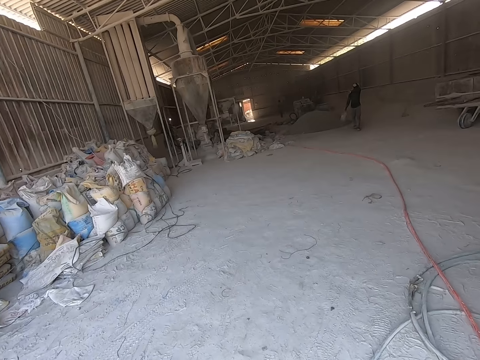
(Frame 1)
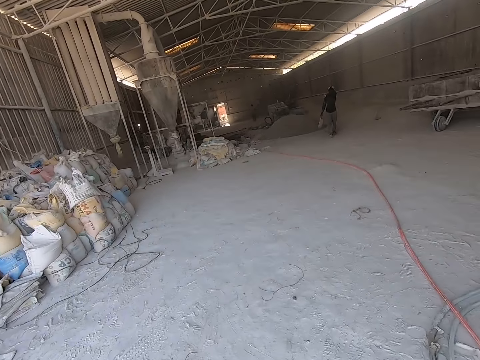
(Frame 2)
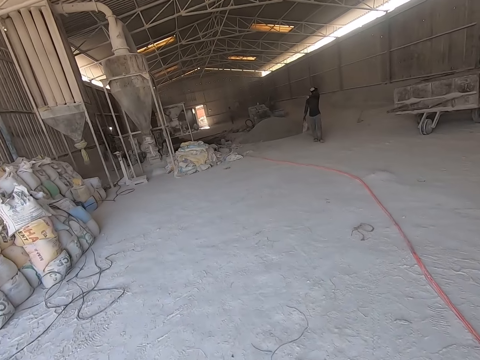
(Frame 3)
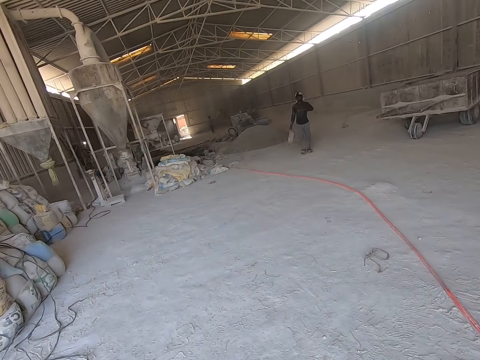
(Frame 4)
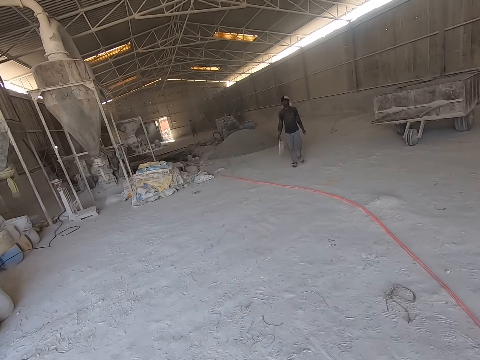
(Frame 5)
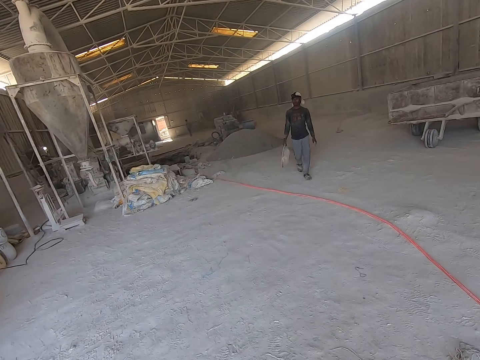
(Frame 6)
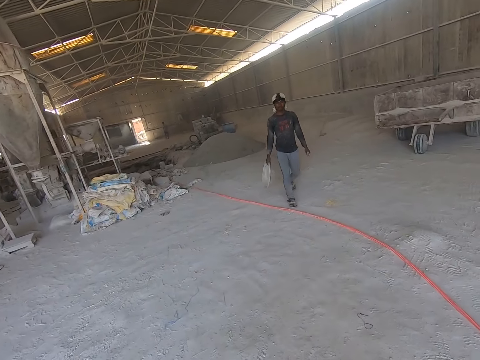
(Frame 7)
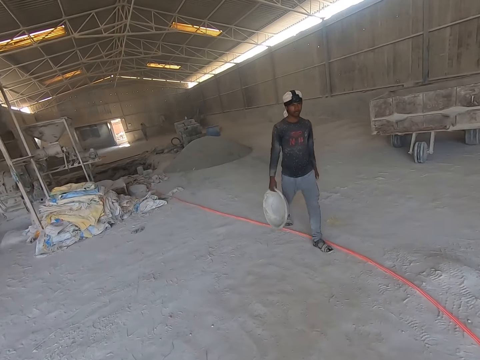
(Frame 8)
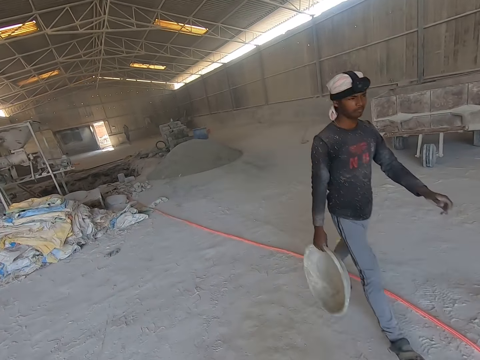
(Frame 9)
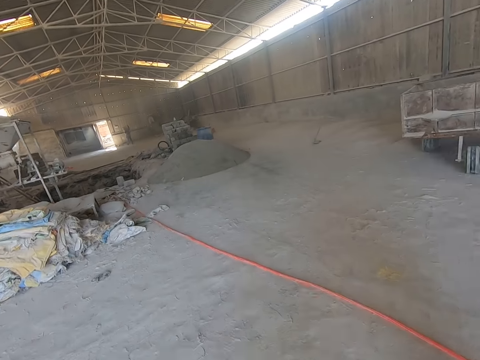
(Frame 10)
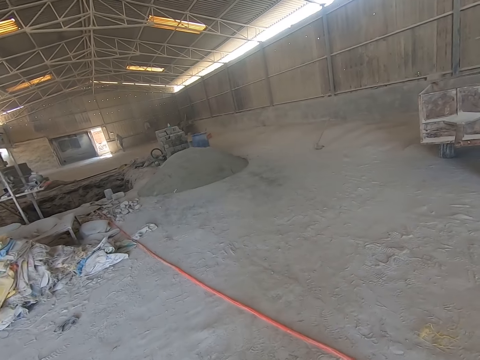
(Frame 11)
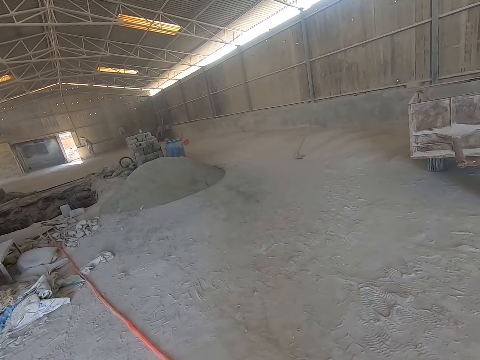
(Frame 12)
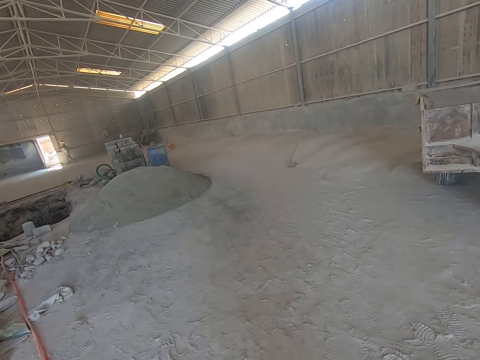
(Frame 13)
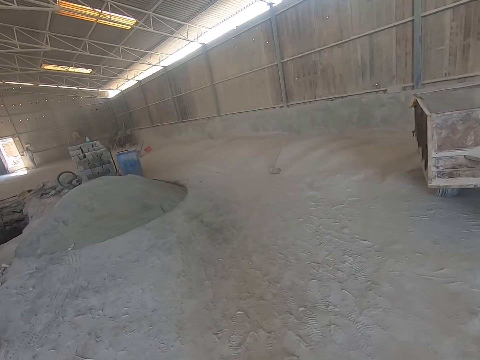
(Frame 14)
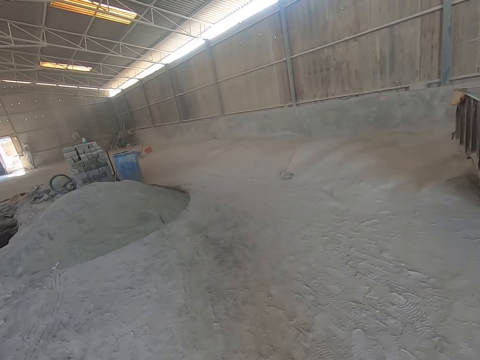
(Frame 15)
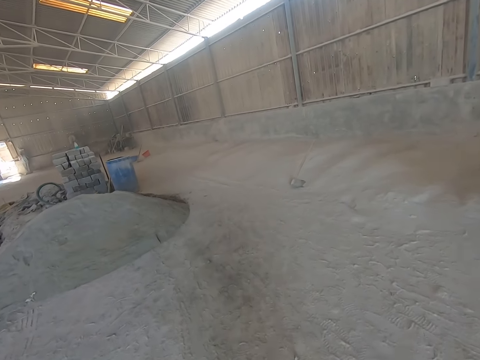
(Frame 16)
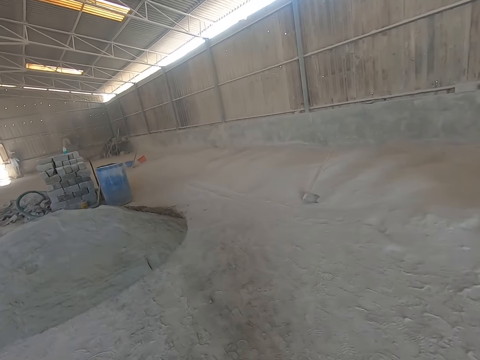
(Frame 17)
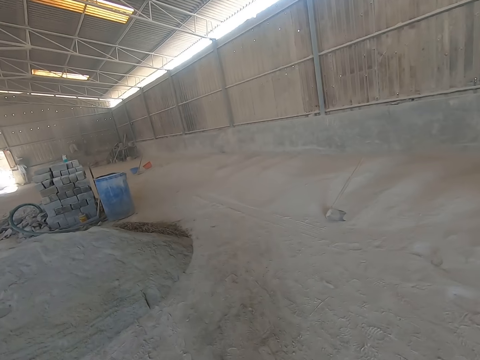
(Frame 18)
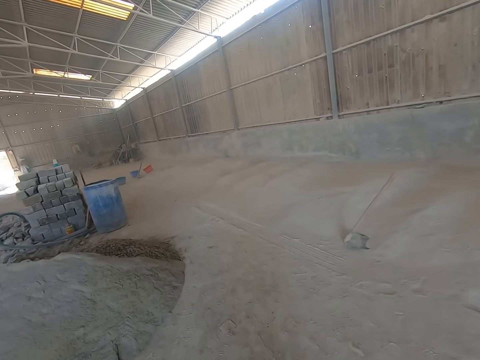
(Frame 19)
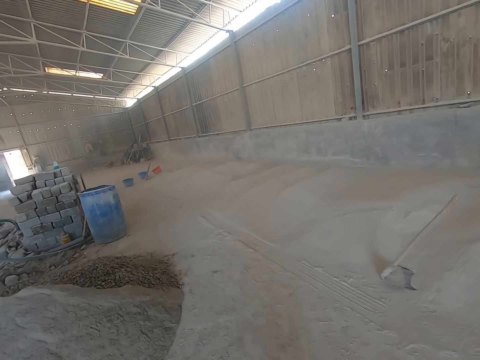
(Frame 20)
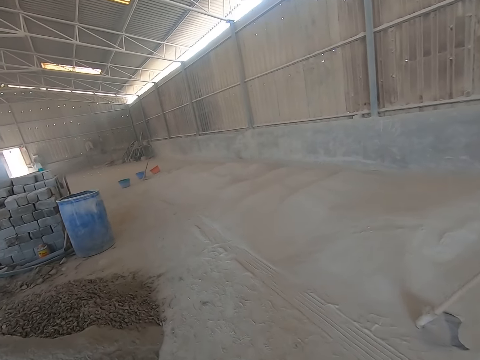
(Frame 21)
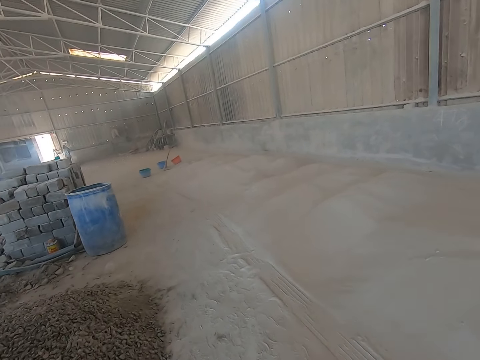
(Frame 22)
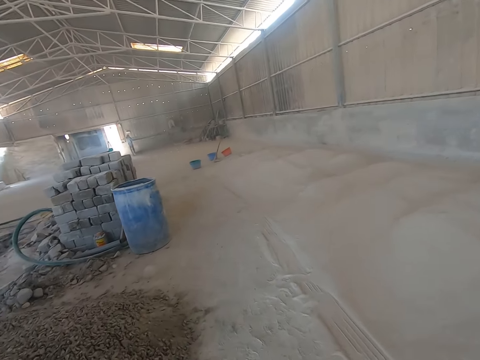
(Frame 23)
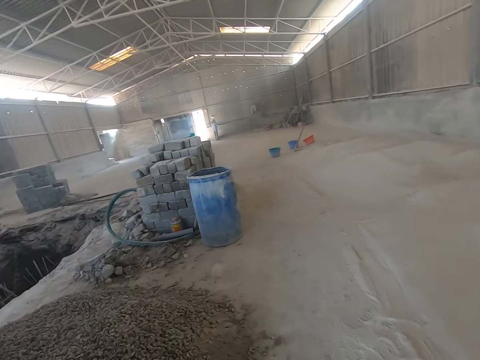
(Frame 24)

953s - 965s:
A man walks past the camera wearer.

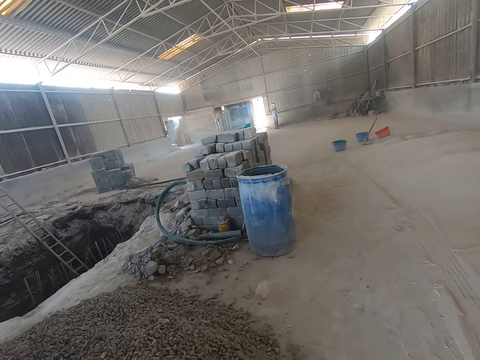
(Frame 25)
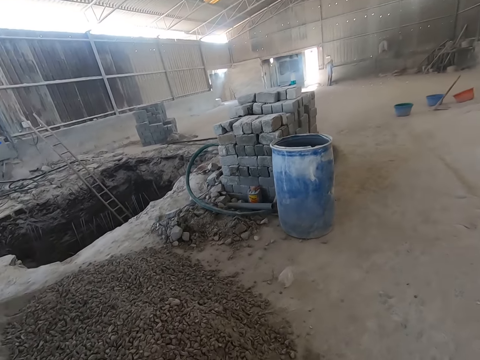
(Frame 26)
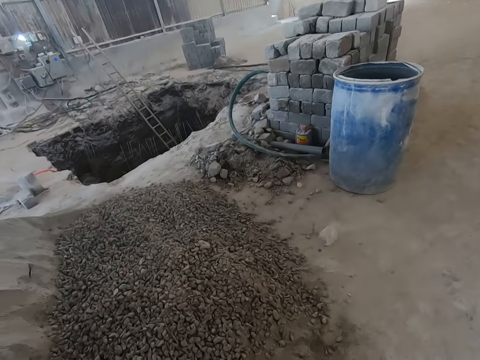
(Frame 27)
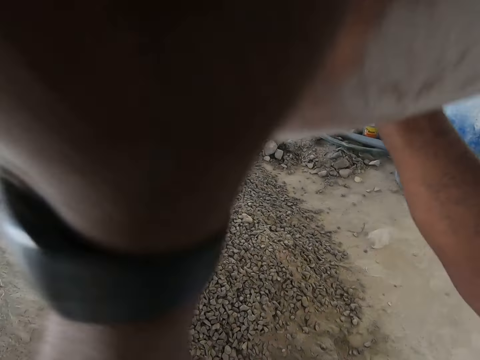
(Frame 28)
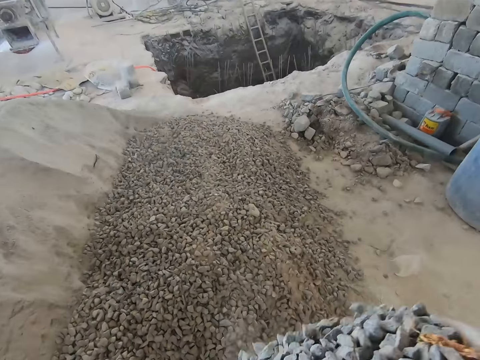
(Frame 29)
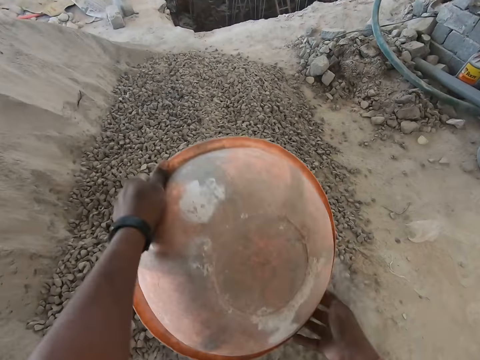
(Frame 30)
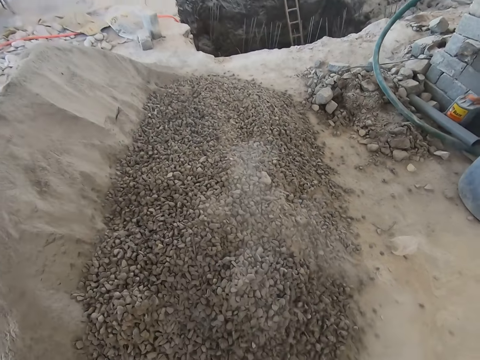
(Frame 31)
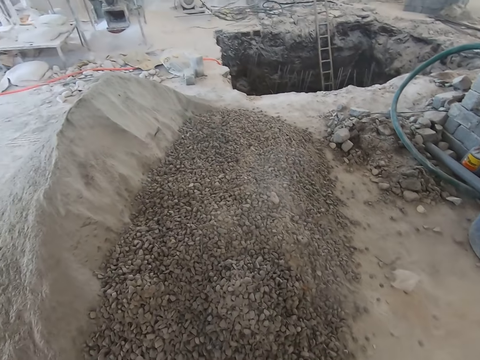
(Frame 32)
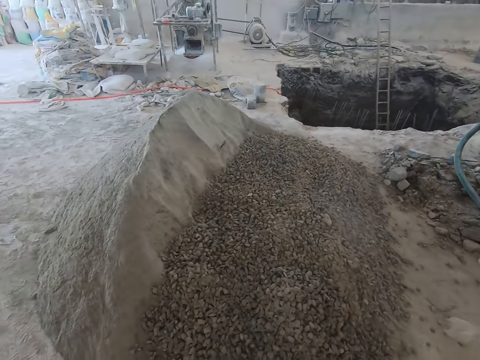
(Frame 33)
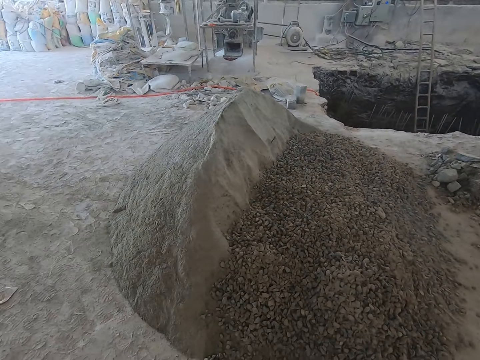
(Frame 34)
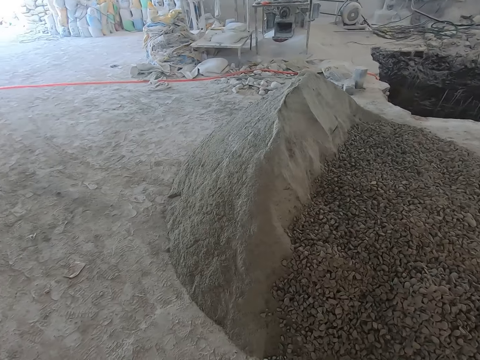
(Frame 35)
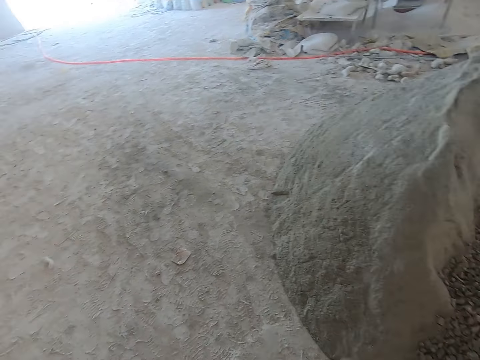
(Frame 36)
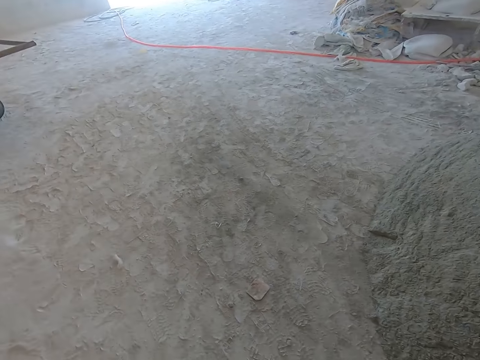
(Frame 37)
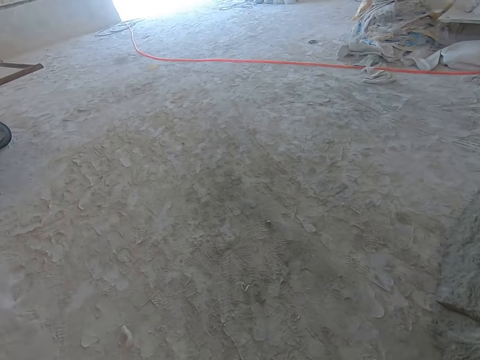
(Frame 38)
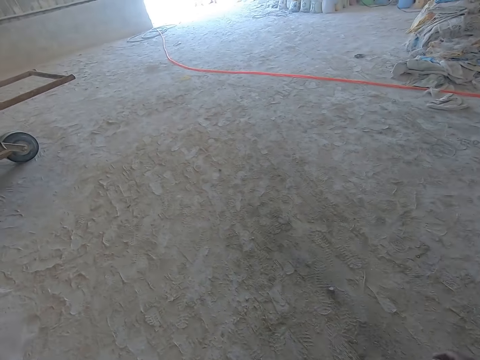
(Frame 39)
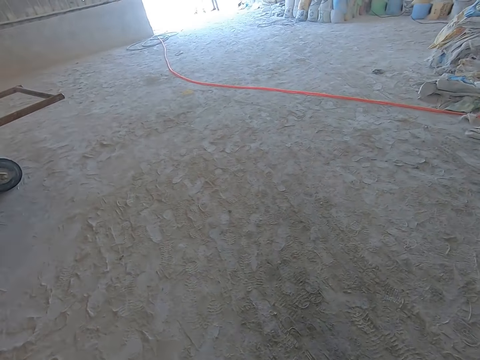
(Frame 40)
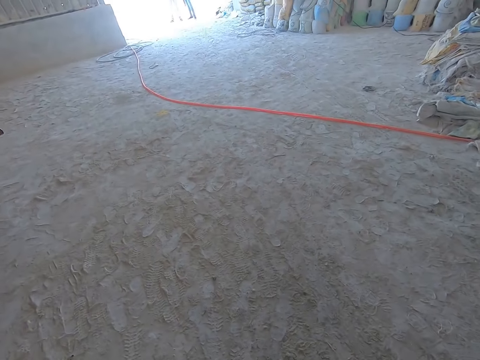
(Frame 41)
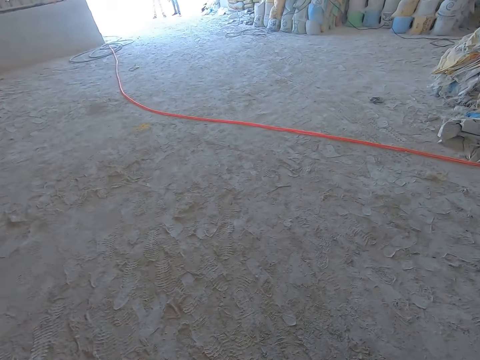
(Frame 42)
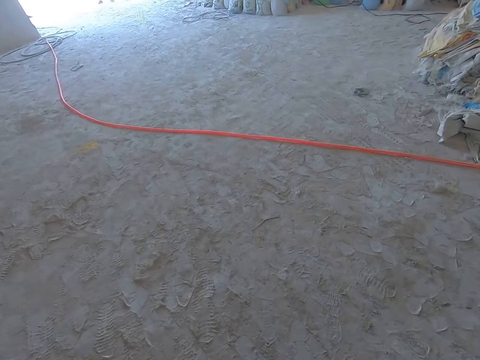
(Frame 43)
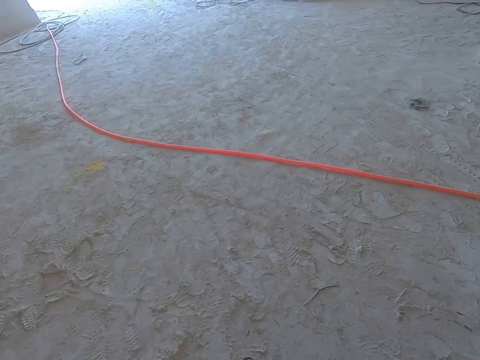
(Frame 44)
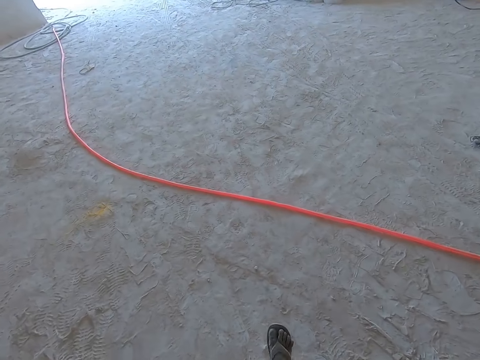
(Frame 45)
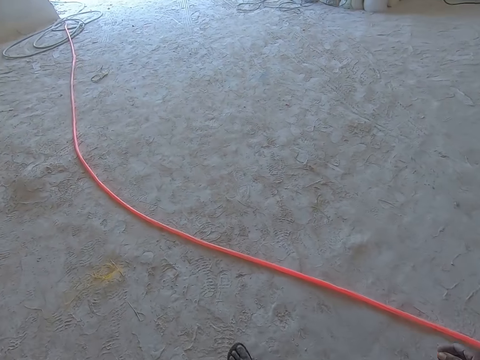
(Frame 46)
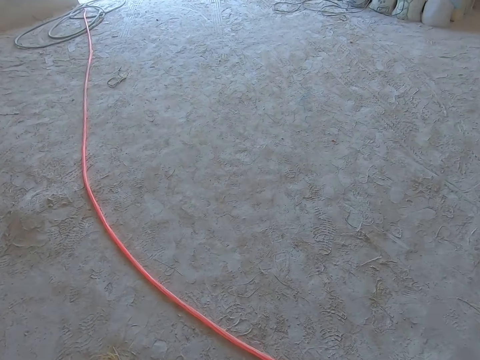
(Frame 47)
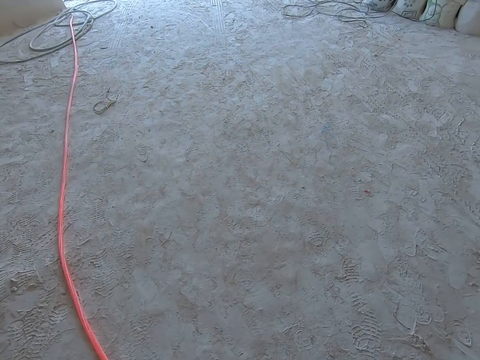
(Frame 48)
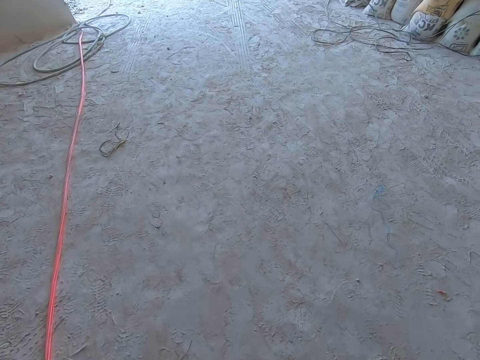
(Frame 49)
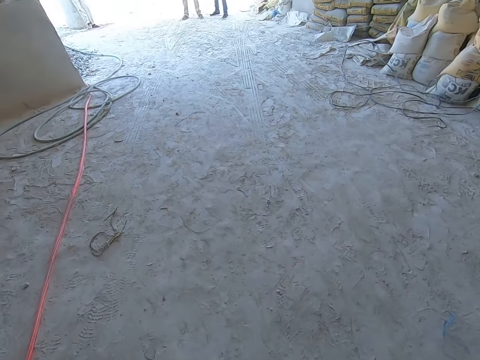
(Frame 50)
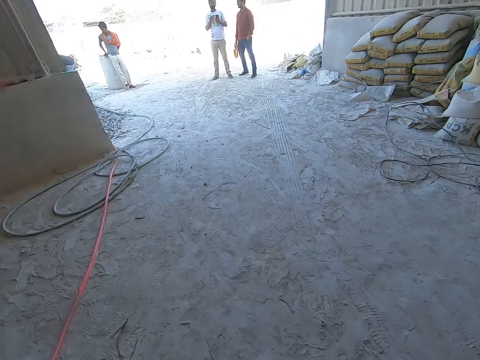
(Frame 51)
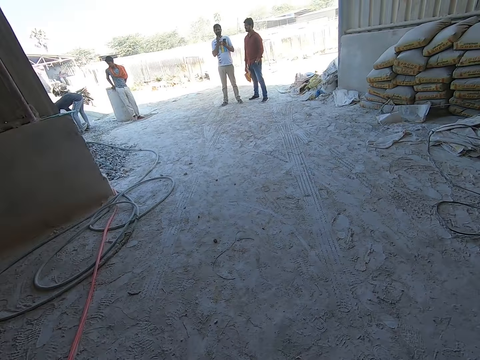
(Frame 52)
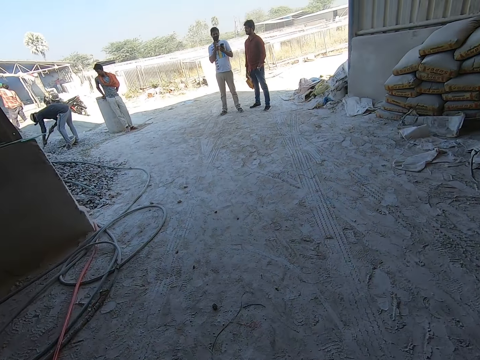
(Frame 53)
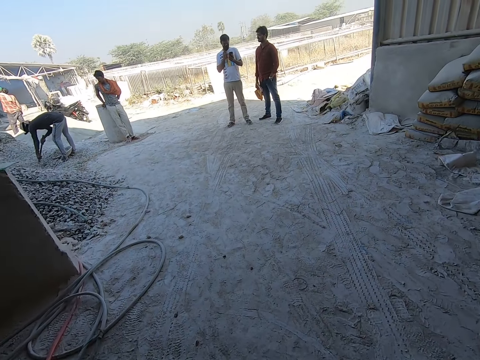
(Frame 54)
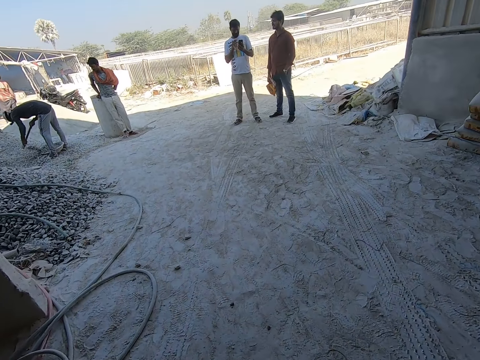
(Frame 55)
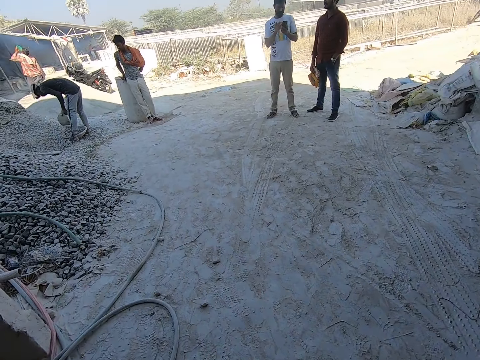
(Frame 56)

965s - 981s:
The camera wearer pours the gravel in the head pan on the ground with both hands. They walk outside. A man converses with the camera wearer. Another man packs gravel into the head pan with the hoe in both hands.
